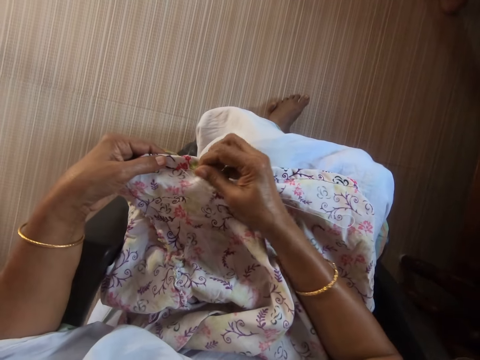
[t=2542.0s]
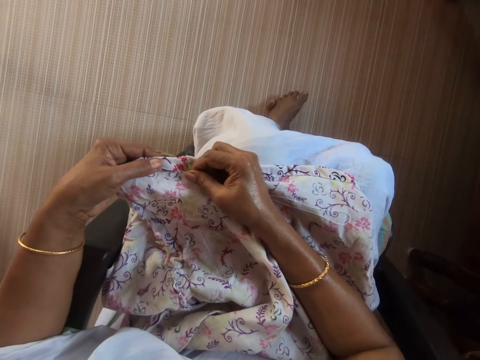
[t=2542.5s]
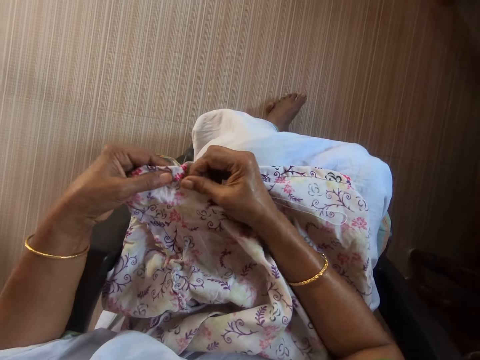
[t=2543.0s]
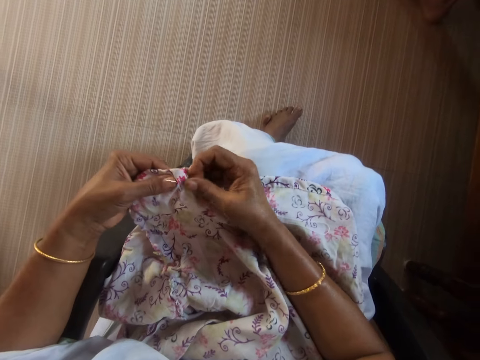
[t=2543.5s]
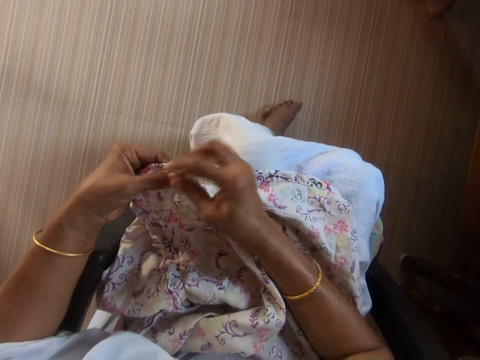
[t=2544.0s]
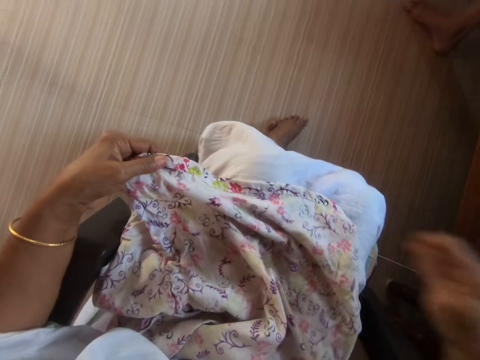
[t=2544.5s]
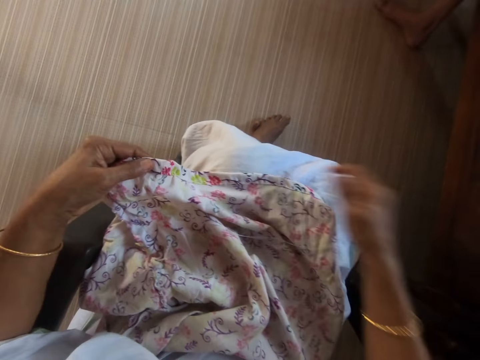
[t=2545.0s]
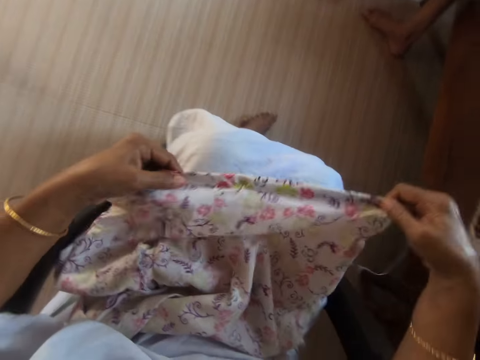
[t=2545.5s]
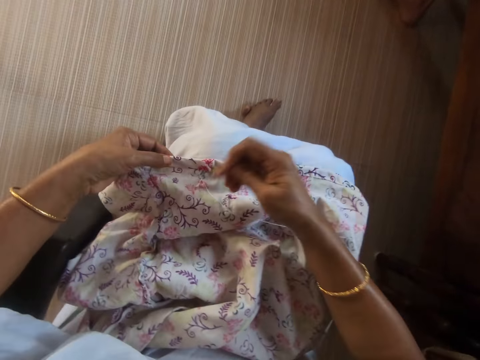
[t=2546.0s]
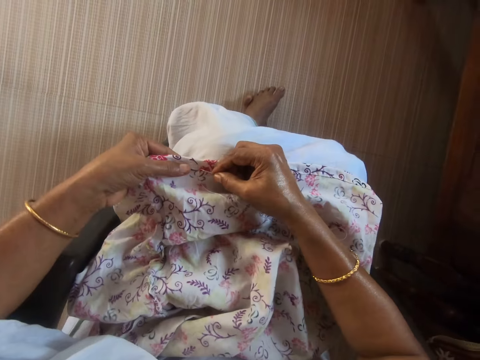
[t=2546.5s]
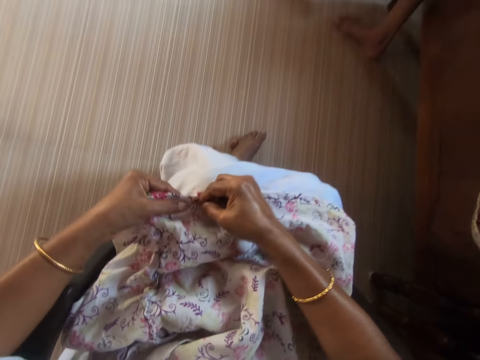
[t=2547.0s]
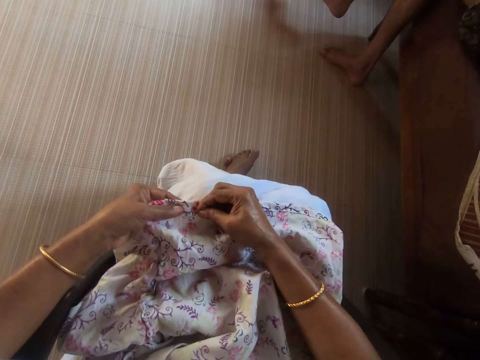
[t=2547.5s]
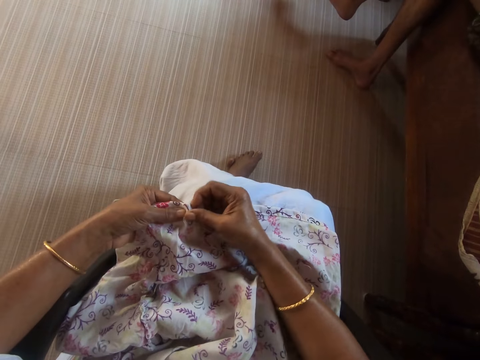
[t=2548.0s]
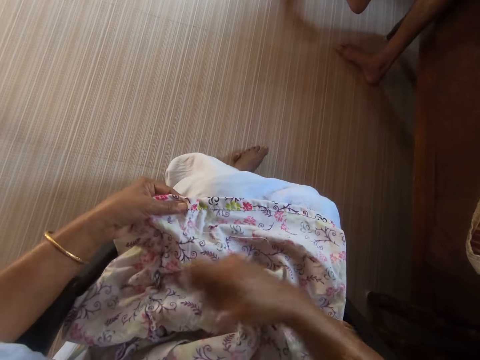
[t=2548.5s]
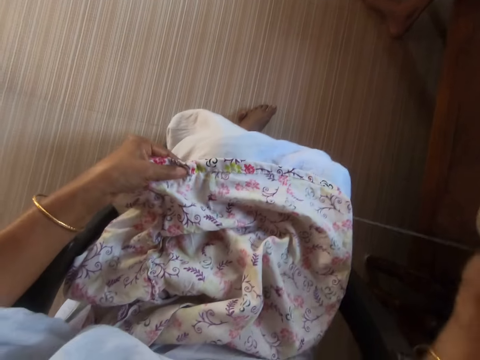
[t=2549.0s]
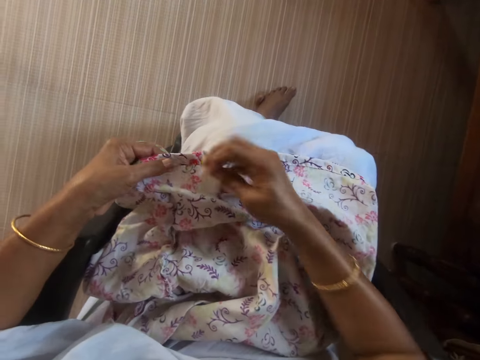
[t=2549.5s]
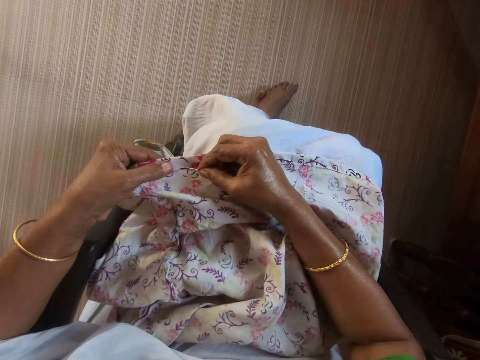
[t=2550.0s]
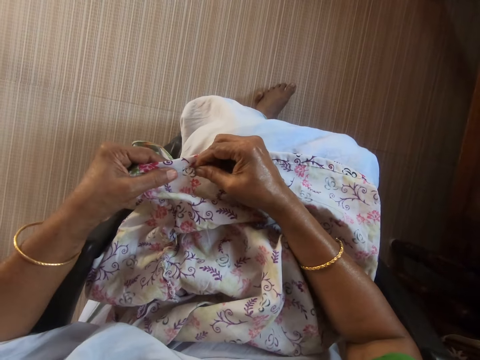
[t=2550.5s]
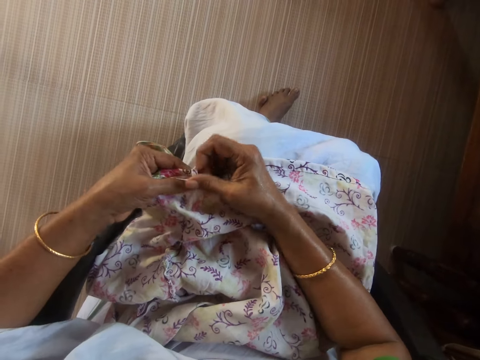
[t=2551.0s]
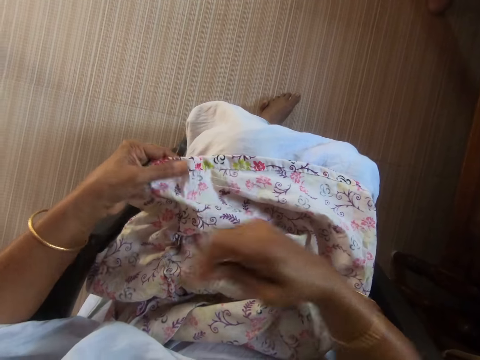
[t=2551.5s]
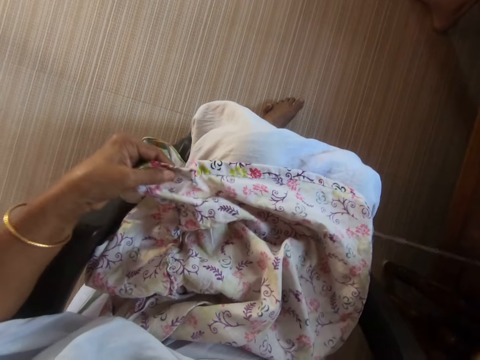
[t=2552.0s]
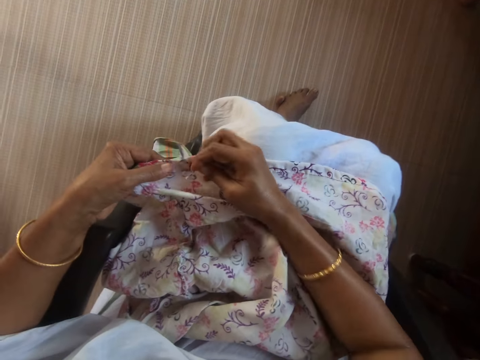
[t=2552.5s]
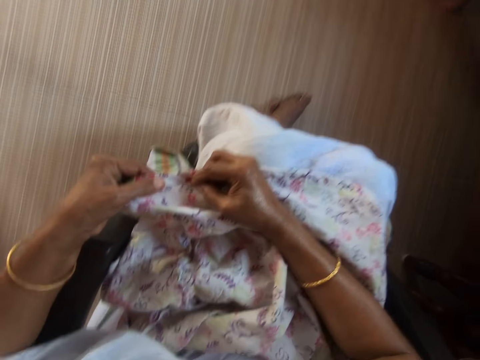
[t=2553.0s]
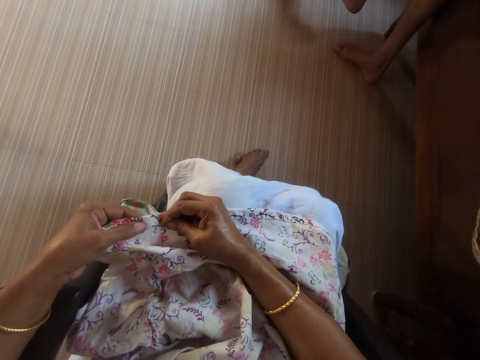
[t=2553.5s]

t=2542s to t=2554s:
The camera wearer adjusts the fabric. She stretches the cloth with both hands. She sews the cloth in her left hand with the threaded needle in her right hand.

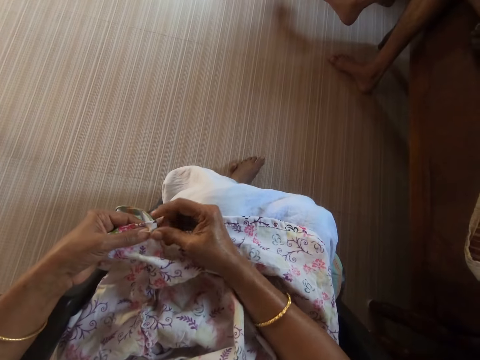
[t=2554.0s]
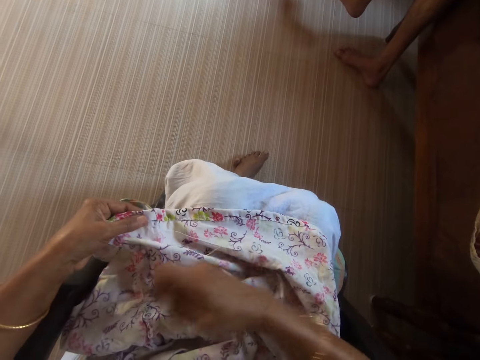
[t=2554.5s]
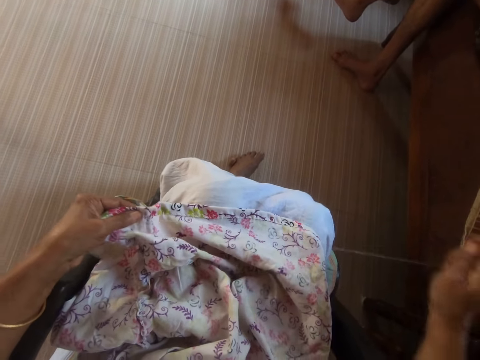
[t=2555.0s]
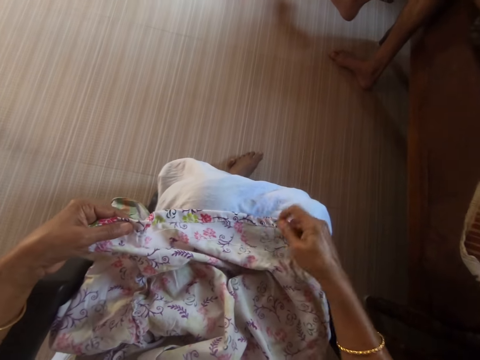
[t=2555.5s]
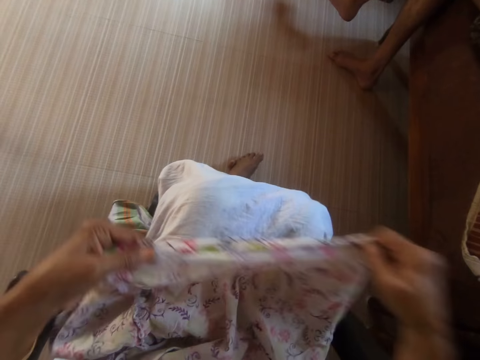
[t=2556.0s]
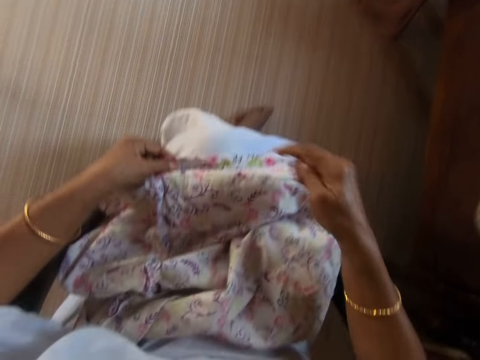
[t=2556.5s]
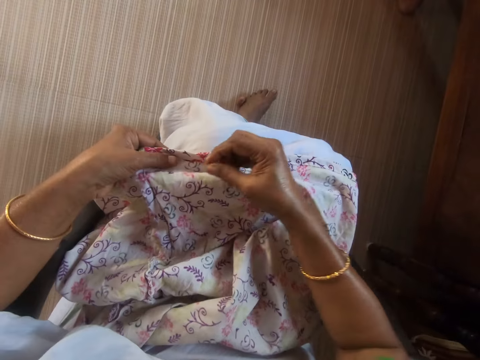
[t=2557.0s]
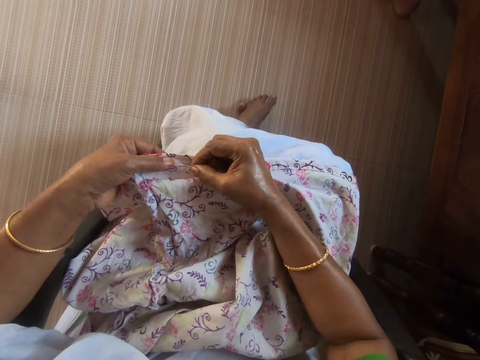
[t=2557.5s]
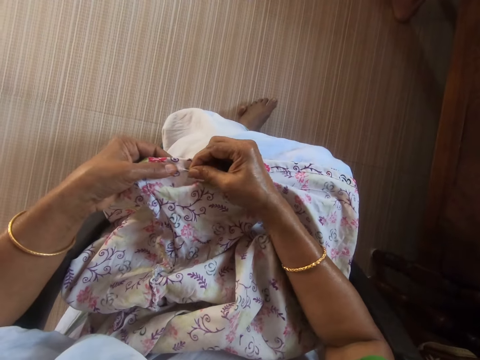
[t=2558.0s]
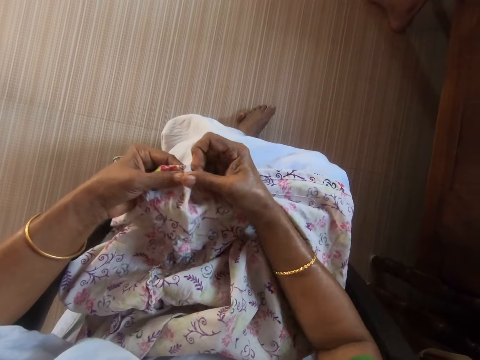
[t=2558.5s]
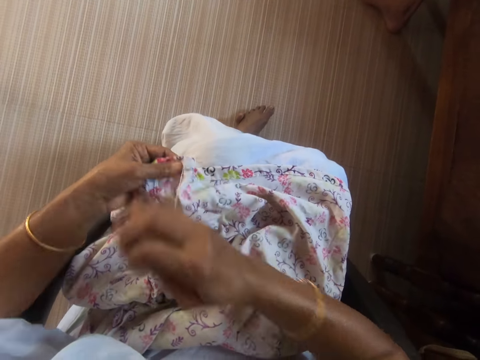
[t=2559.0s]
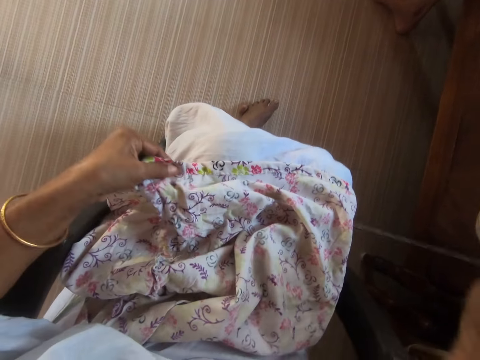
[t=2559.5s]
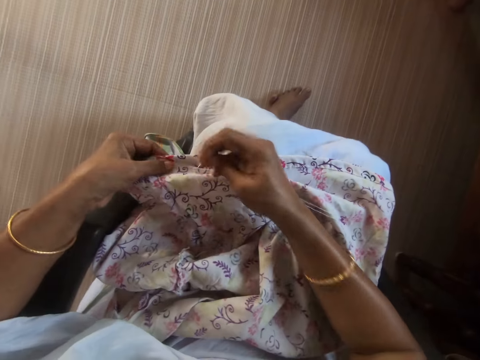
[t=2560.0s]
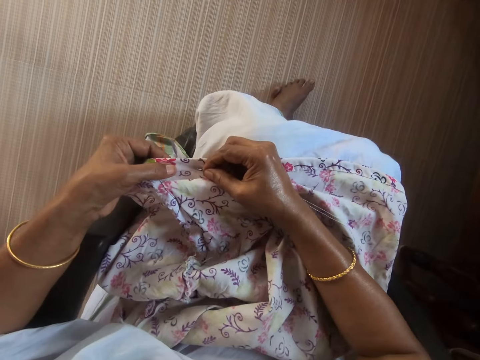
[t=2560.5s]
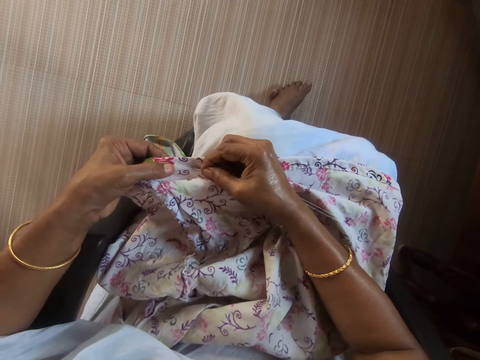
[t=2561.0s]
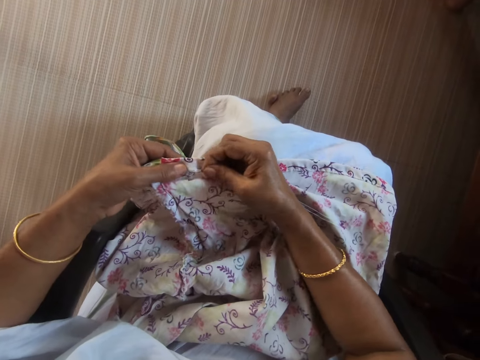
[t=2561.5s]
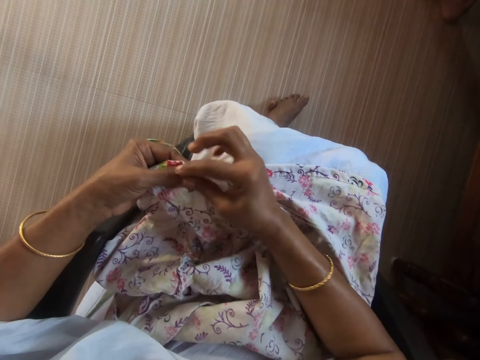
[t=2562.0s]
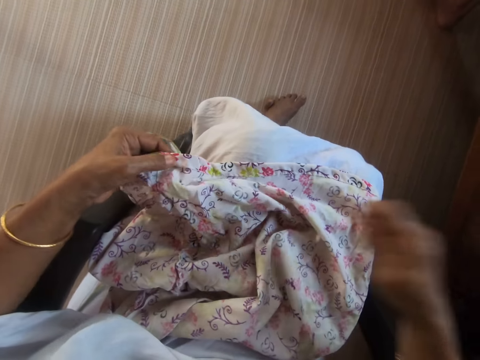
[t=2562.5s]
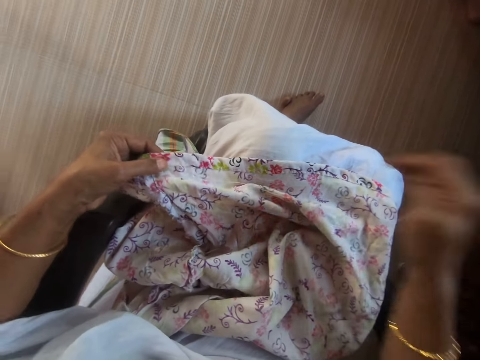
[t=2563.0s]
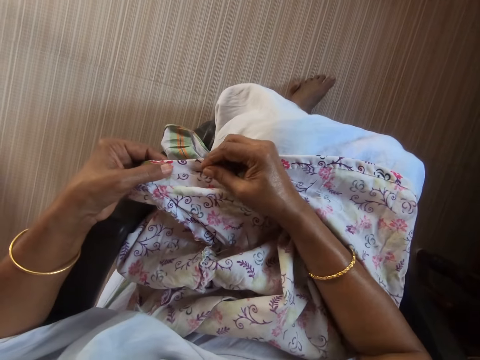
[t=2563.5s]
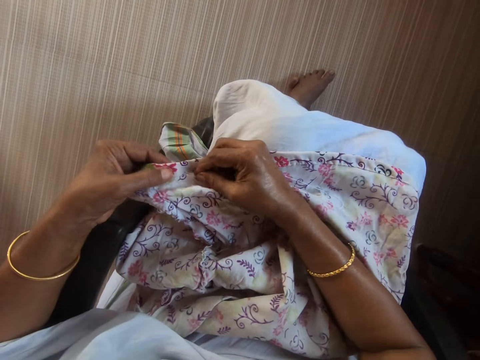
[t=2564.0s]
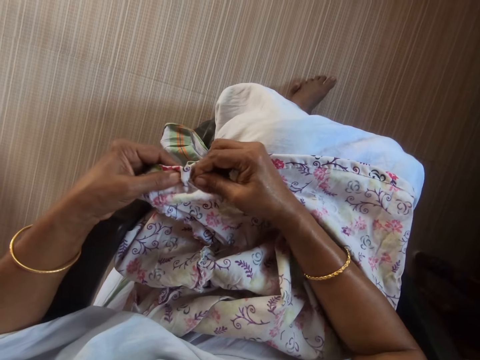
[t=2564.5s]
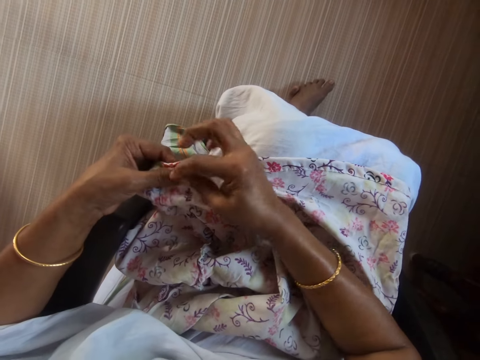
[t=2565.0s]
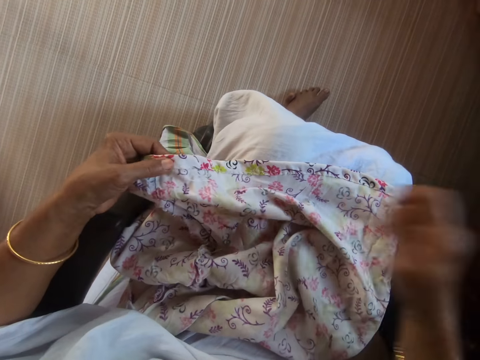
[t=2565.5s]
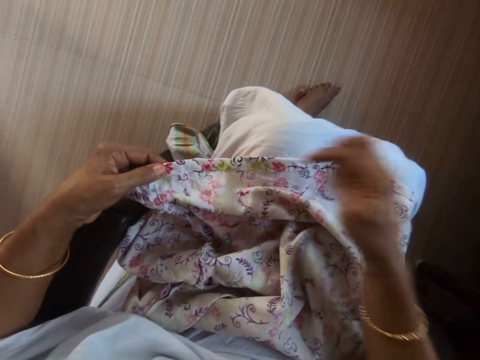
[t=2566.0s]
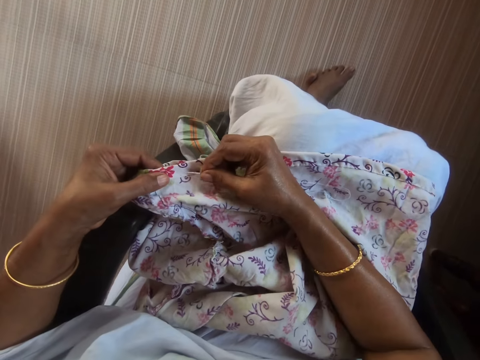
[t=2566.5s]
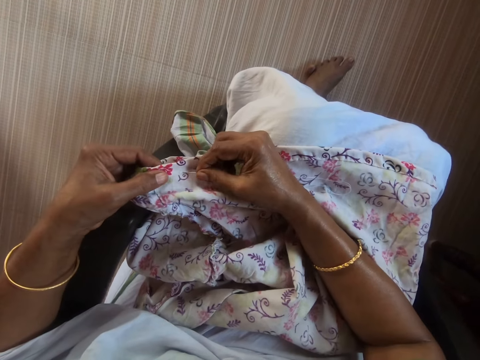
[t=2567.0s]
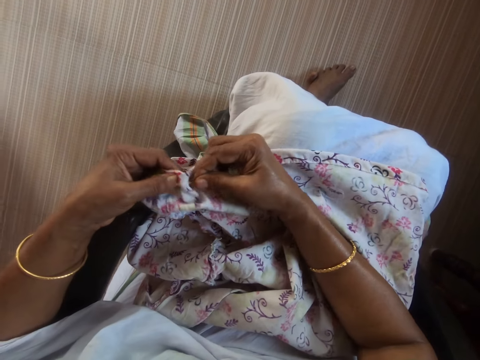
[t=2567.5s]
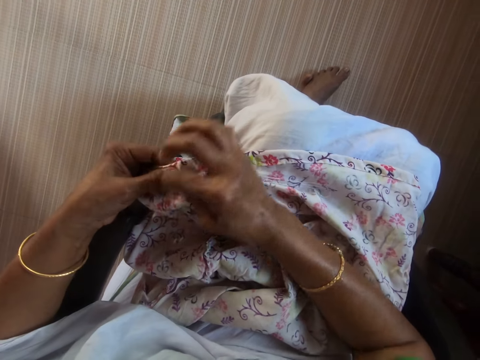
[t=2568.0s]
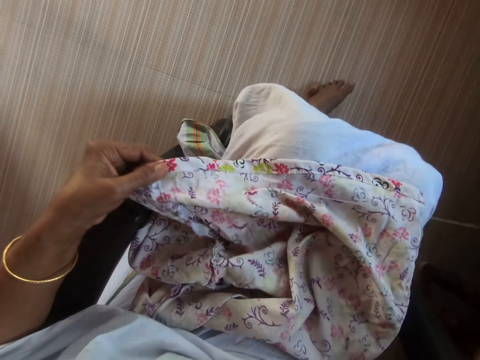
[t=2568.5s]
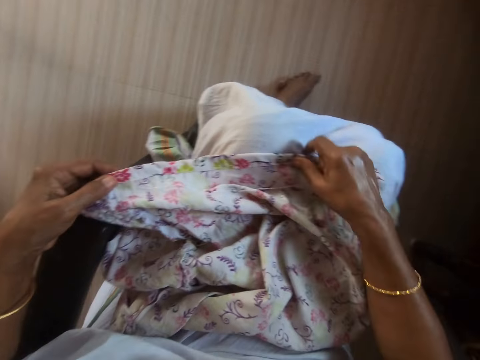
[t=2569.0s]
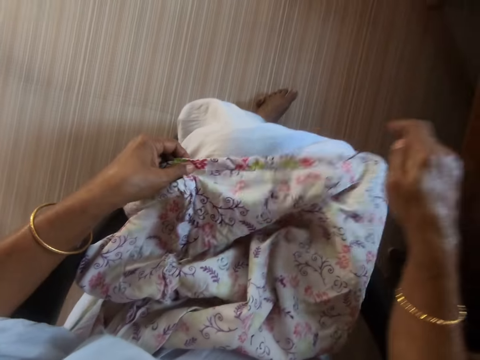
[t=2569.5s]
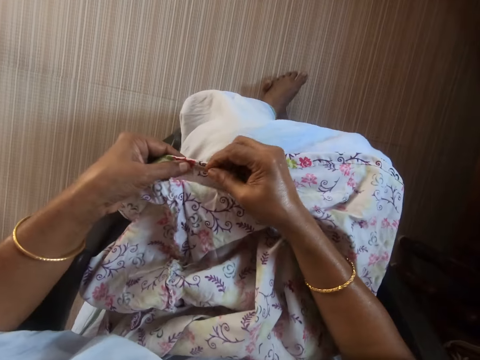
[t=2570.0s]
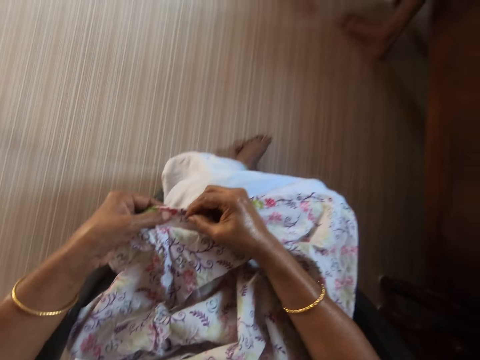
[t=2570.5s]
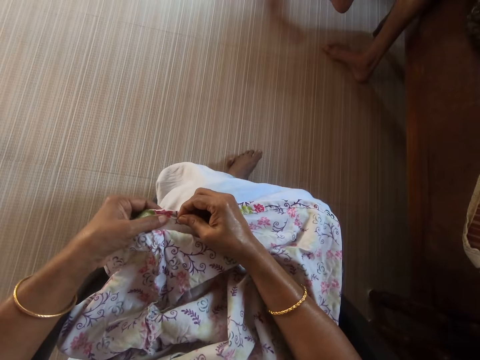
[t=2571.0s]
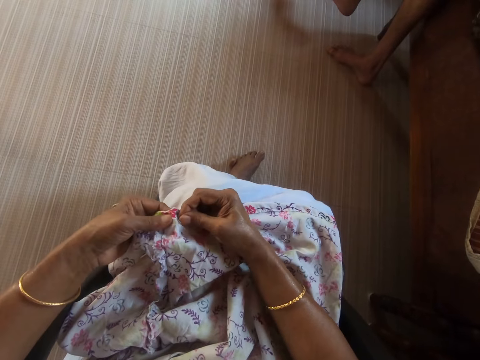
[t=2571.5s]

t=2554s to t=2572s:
The camera wearer stretches the cloth with both hands. She adjusts the fabric. She sews the cloth in her left hand with the threaded needle in her right hand. She adjusts the fabric. She stretches the cloth with both hands. She sews the cloth in her left hand with the threaded needle in her right hand.
